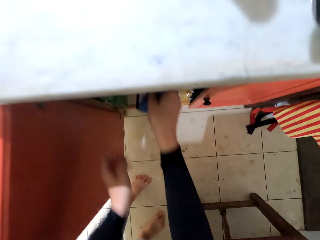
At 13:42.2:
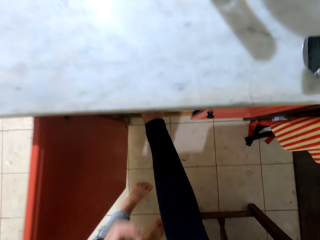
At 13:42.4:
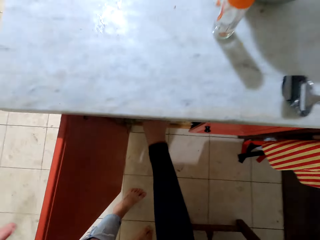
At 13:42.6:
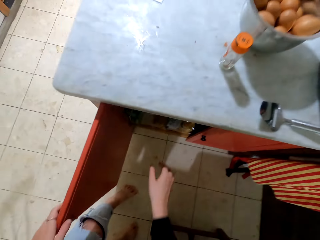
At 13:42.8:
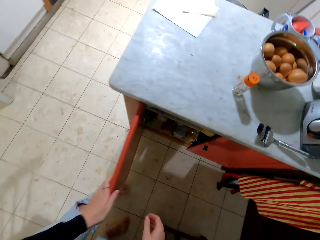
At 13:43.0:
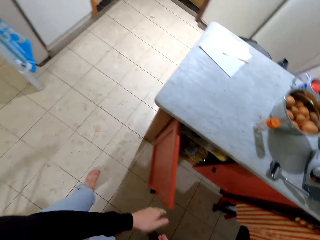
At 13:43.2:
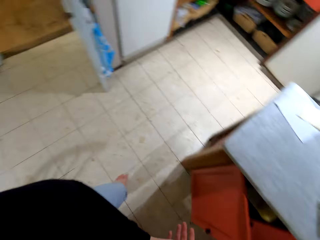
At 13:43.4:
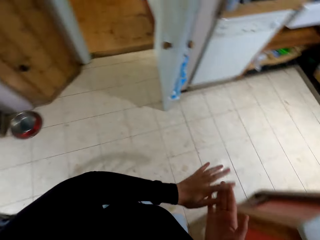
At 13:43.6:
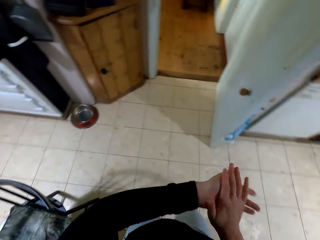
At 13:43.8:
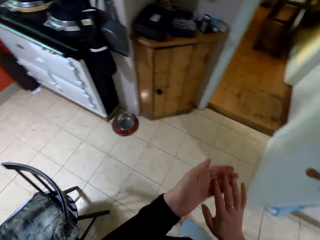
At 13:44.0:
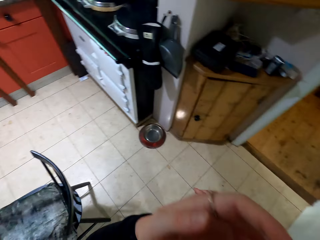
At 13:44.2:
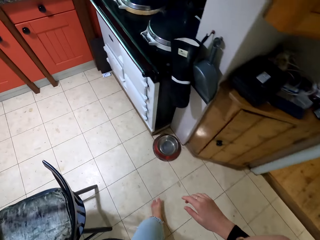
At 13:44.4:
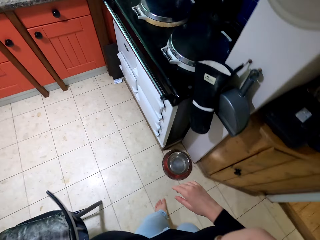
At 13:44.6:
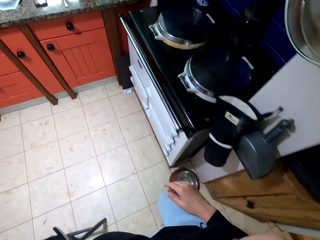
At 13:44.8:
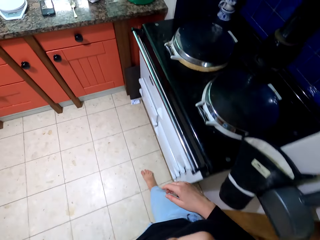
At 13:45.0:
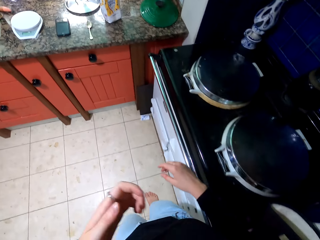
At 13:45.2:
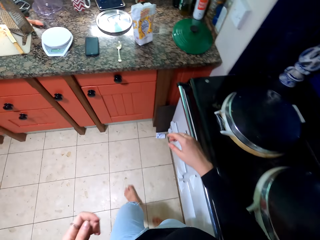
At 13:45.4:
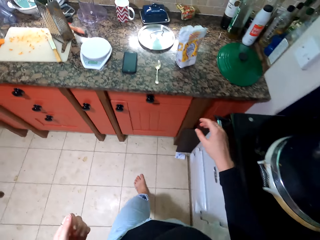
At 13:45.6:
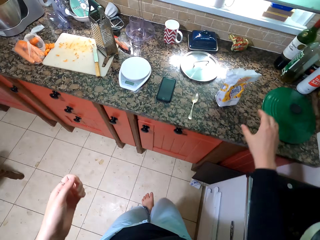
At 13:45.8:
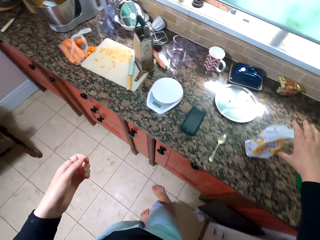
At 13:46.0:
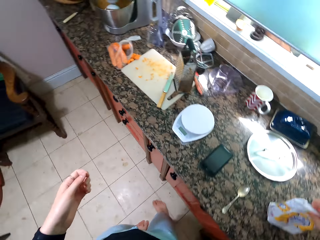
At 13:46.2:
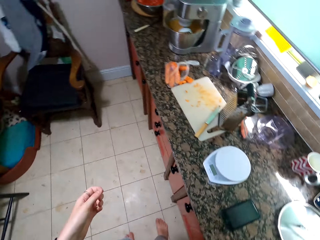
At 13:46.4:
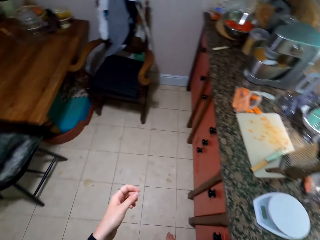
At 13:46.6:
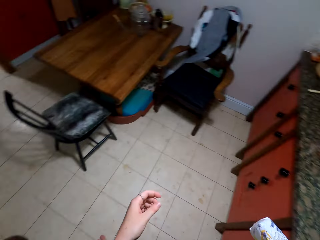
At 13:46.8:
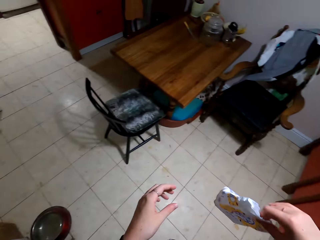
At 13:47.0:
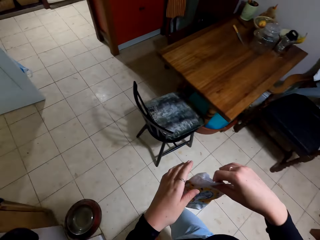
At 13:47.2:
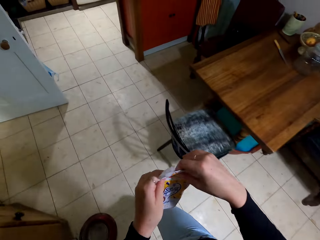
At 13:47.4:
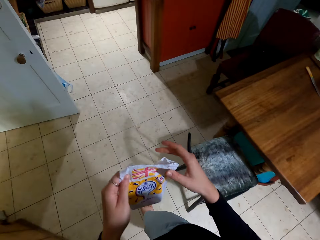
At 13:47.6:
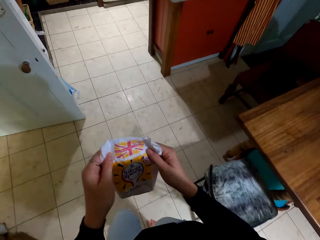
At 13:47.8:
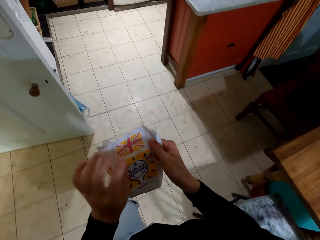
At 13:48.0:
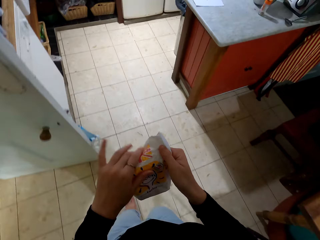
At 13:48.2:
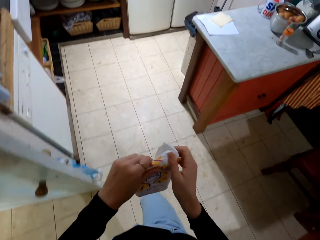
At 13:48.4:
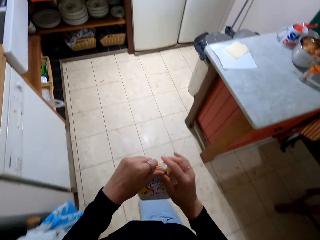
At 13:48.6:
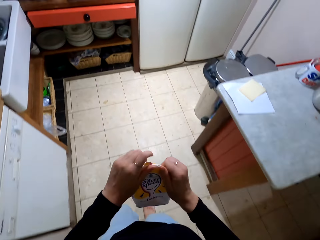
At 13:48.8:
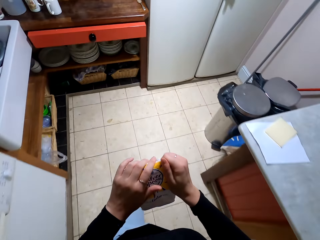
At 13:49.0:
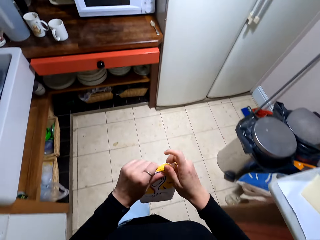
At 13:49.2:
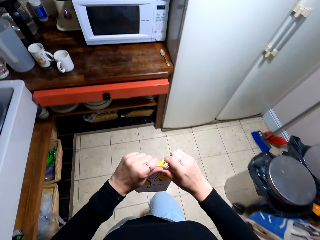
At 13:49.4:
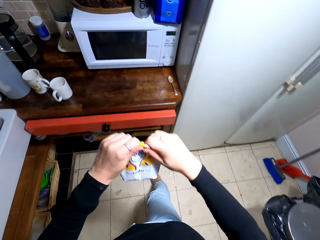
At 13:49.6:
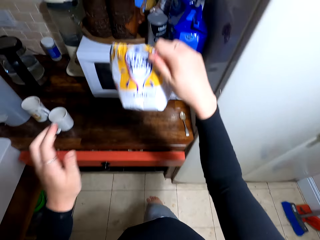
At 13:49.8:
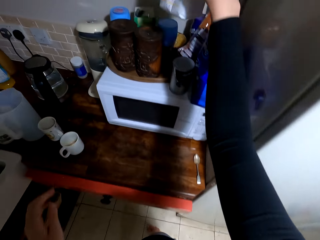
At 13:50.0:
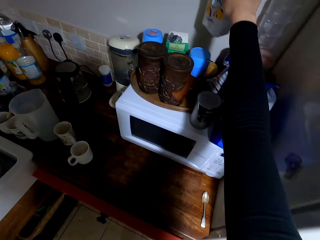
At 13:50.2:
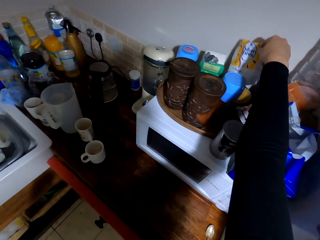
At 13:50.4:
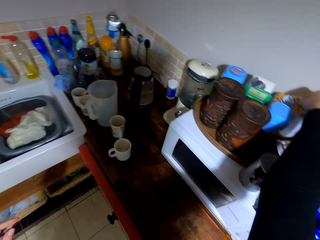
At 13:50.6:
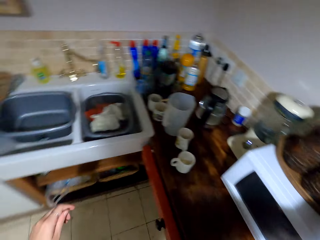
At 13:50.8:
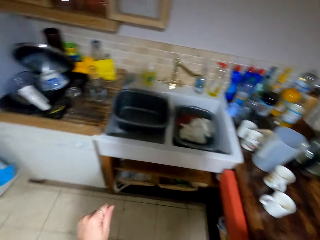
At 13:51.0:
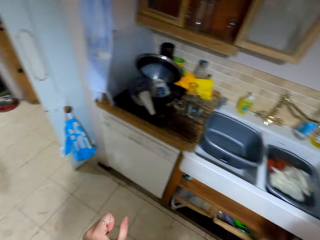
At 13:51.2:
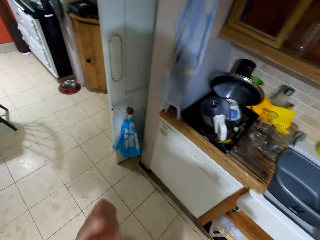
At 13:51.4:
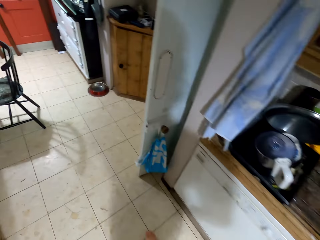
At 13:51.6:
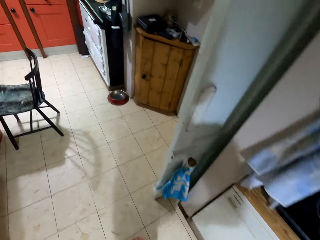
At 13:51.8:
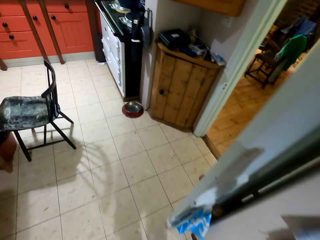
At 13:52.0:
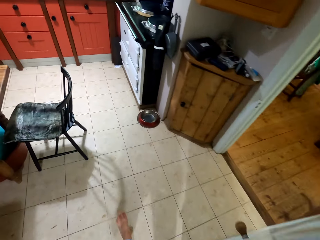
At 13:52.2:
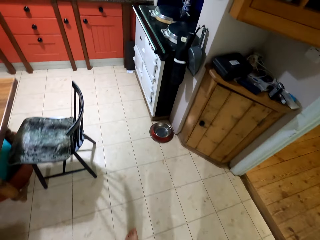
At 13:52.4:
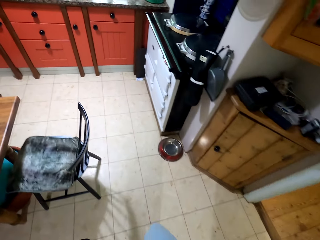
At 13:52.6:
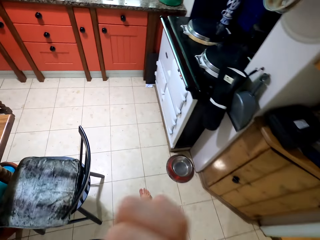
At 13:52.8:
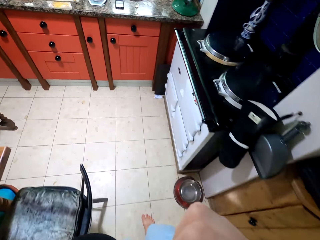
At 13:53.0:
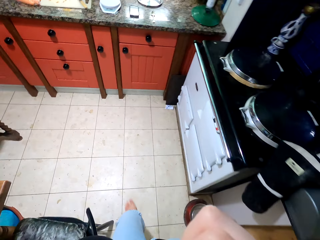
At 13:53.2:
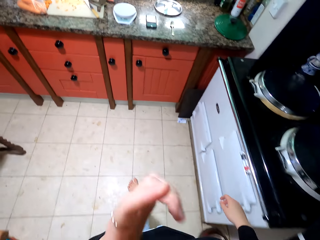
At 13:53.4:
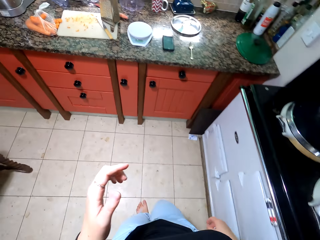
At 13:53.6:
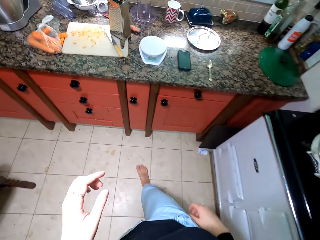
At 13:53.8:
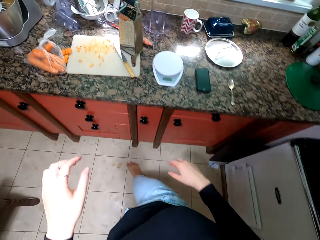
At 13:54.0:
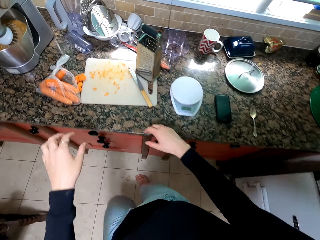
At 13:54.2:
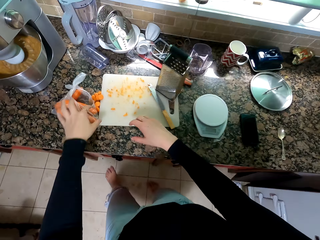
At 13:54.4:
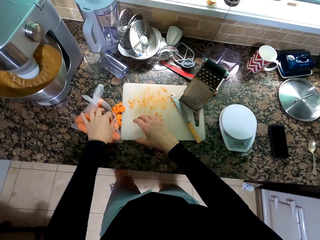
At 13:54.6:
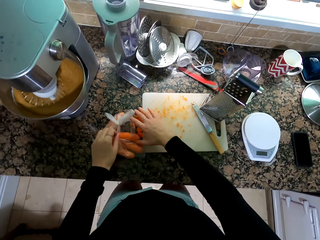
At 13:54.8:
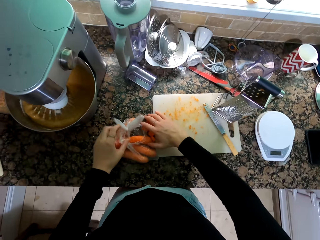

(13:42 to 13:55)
The camera wearer closes the cabinet. He rubs his hands and walks towards the countertop. He holds the packet. He walks away from the countertop. He puts the packet on top of the microwave. He walks towards the countertop. He lifts his hand. He puts down his hand.

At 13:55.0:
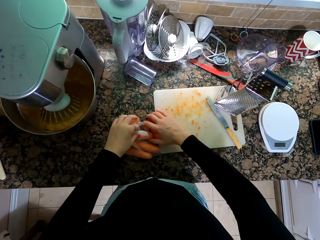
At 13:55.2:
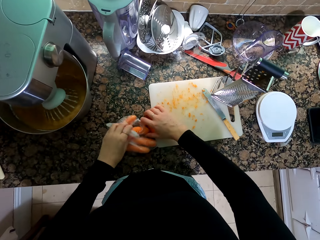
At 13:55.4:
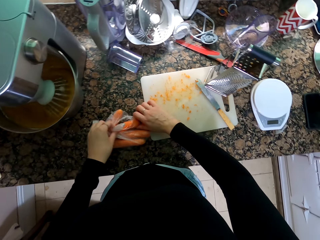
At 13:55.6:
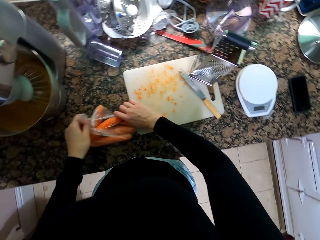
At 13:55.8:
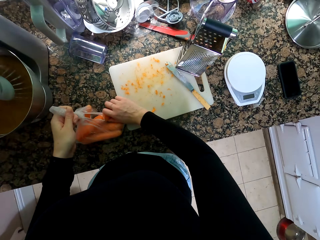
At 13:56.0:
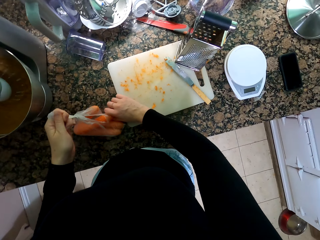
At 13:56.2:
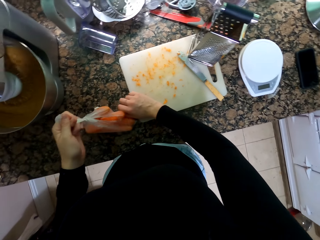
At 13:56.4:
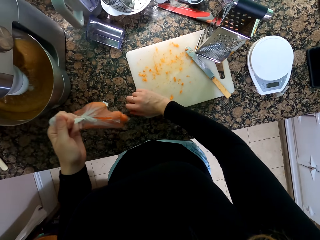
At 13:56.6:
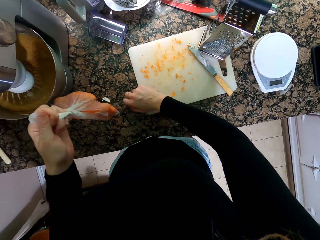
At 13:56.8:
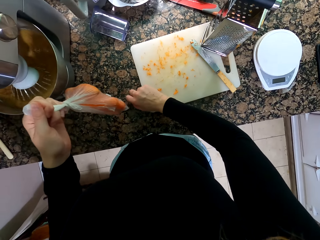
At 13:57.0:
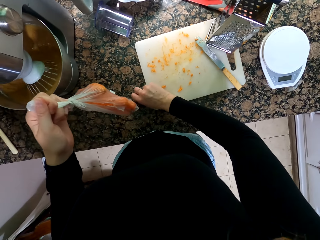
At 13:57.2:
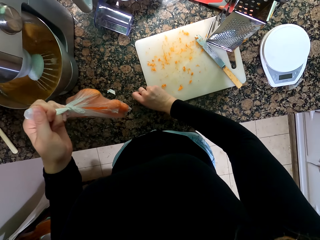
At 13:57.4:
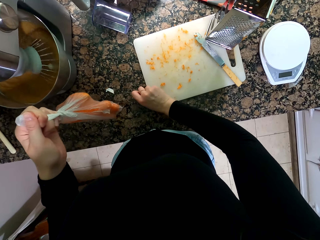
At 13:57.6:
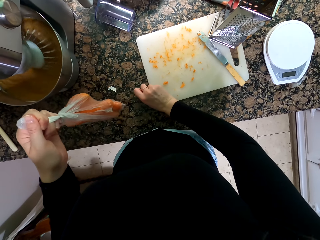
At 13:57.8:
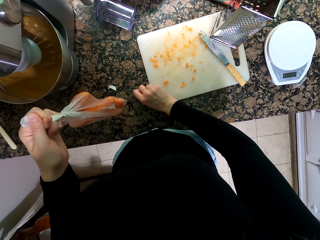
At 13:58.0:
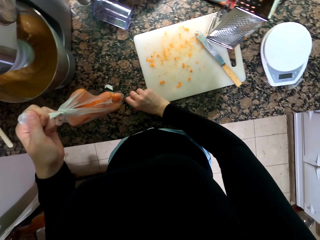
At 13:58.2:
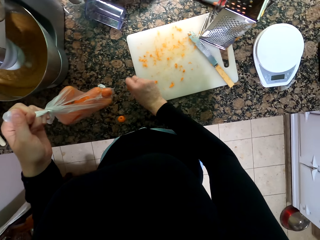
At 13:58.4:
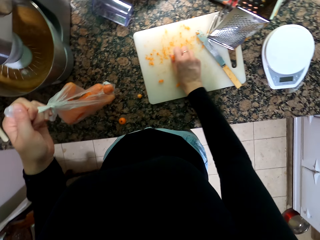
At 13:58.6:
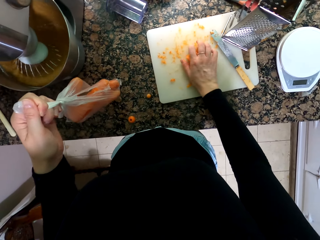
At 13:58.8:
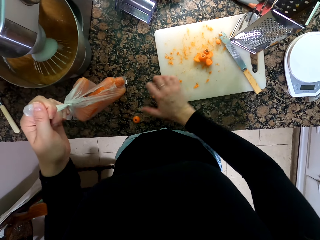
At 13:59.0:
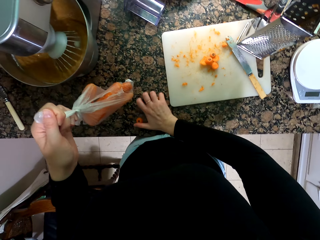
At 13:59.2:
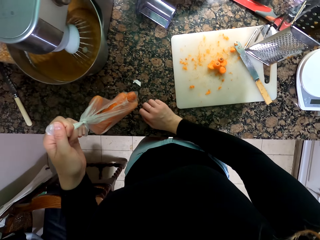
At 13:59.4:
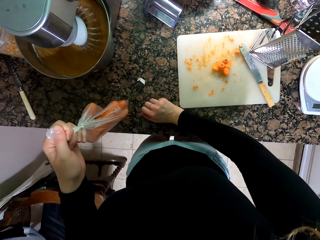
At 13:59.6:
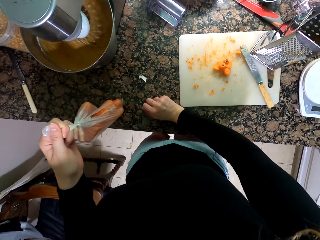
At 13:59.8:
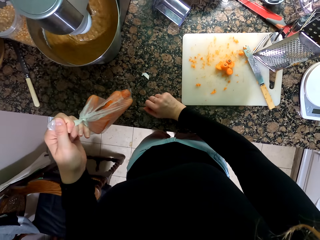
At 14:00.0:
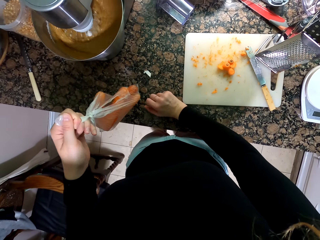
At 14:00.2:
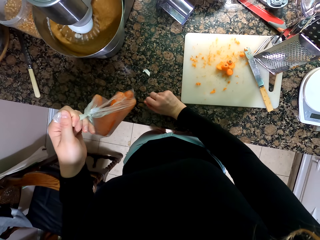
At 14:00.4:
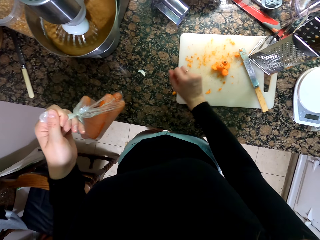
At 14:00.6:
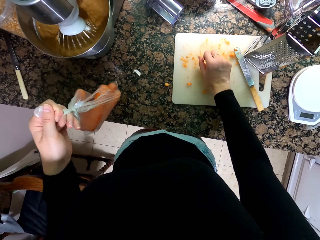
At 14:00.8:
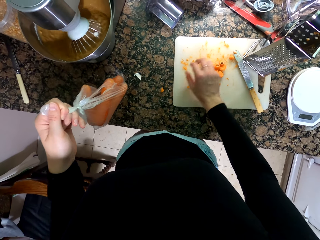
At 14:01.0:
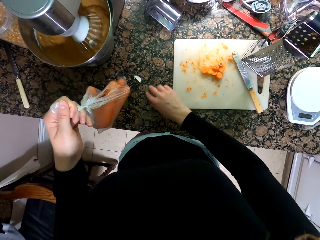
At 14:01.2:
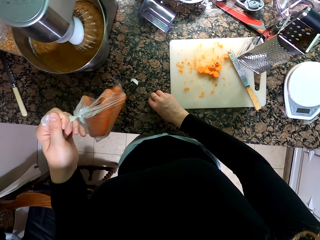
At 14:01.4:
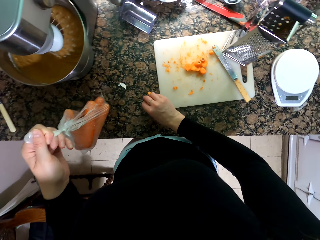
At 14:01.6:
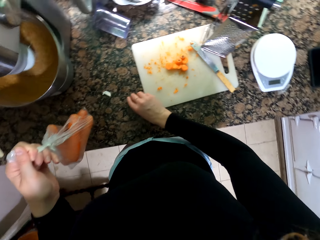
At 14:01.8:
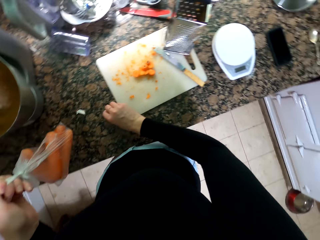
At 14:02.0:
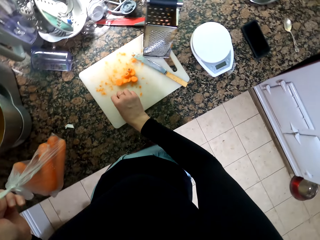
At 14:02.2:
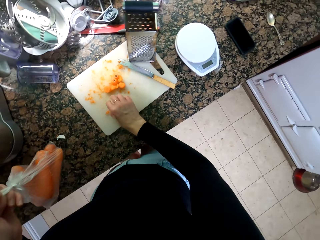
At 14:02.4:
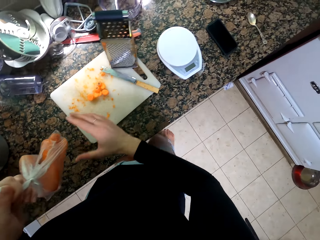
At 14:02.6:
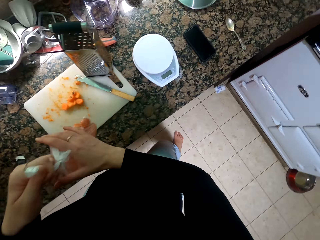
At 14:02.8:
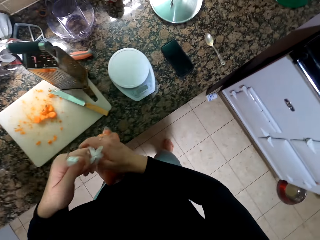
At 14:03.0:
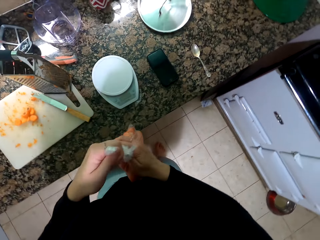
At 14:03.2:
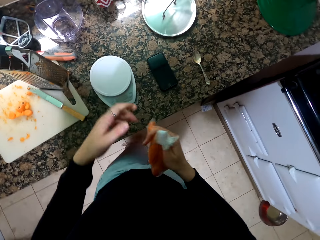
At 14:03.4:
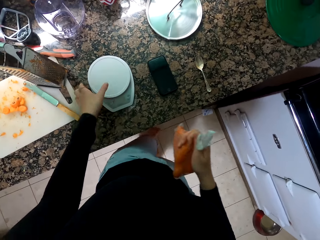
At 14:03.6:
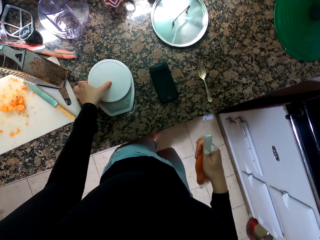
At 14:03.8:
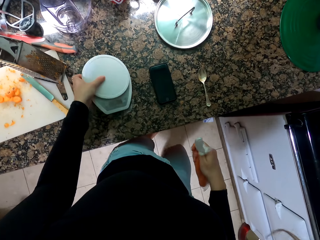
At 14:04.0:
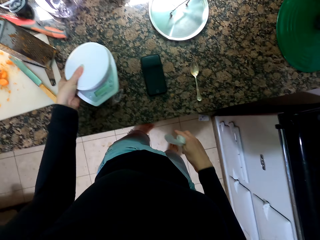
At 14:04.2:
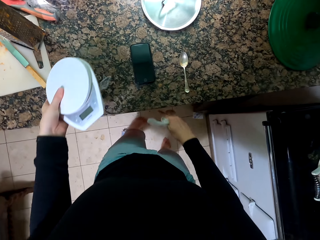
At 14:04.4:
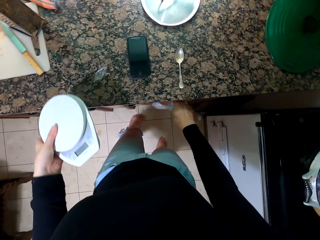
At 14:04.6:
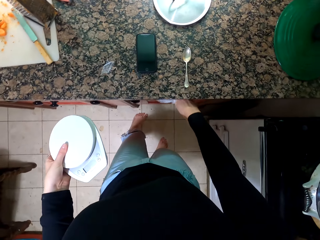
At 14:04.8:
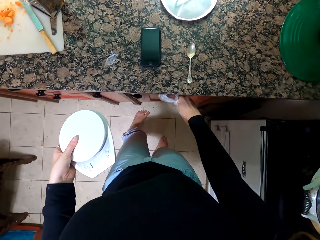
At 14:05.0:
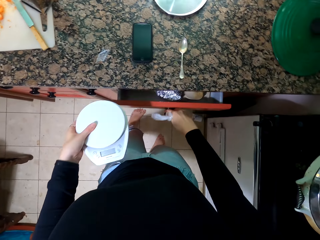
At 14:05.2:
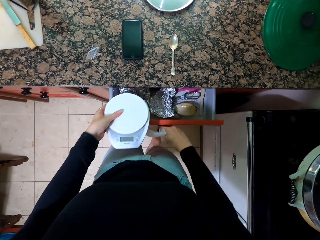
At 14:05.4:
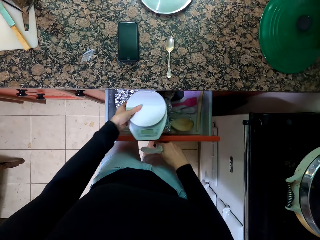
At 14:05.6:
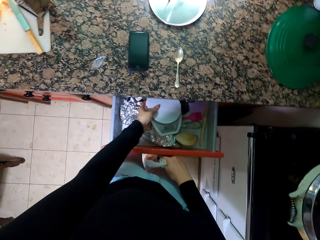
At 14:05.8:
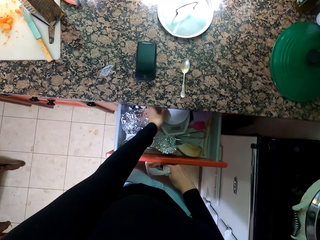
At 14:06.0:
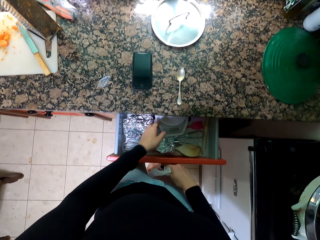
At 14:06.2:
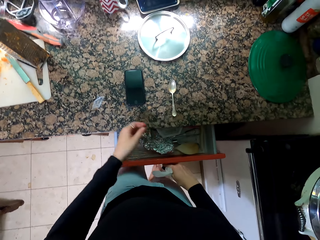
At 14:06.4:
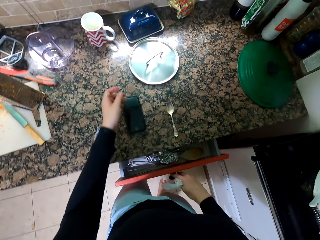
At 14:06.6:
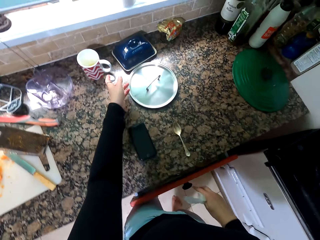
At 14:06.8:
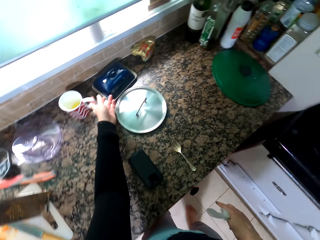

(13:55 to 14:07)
The camera wearer puts the carrots well in the paper. They hold the plastic bag. They lift the plastic paper. They pick up the carrot remains. They put the remains on the cutting board. They pick up the carrot remains. They put the remains on the cutting board. They pick up the carrot remains. They put the remains on the cutting board. They hold the plastic bag with the other hand. They hold the weighing scale. They pull the drawer. They put the weighing scale in the drawer. They push the drawer.
